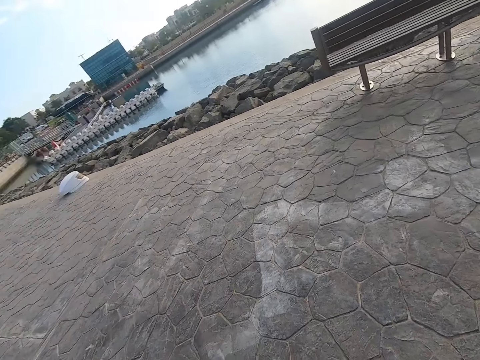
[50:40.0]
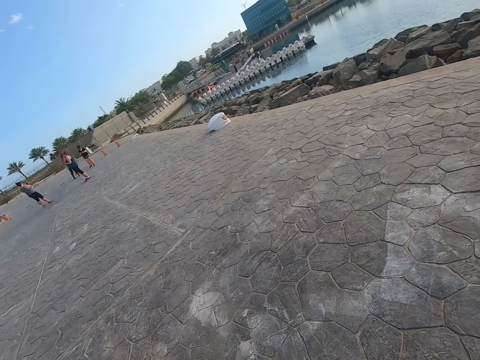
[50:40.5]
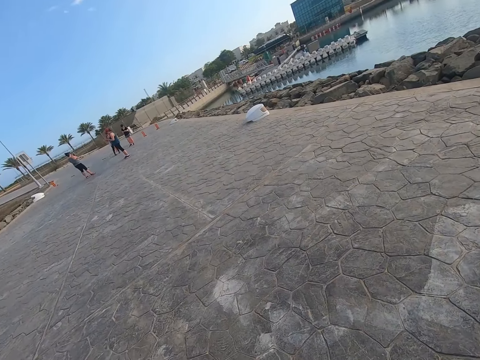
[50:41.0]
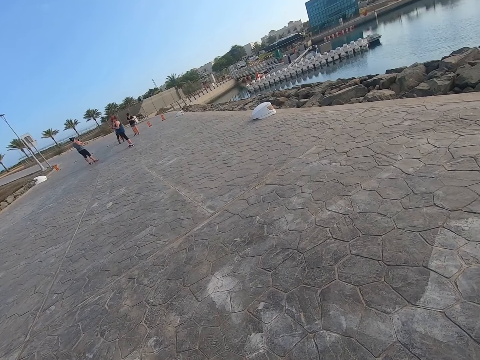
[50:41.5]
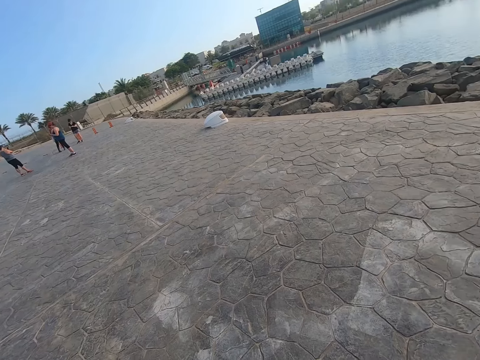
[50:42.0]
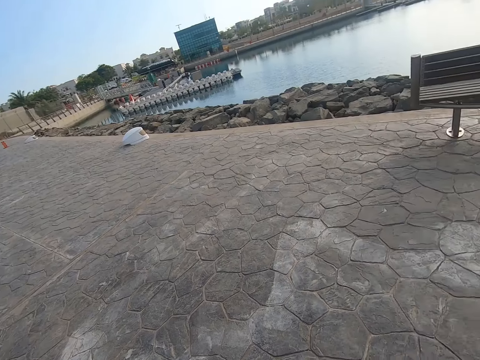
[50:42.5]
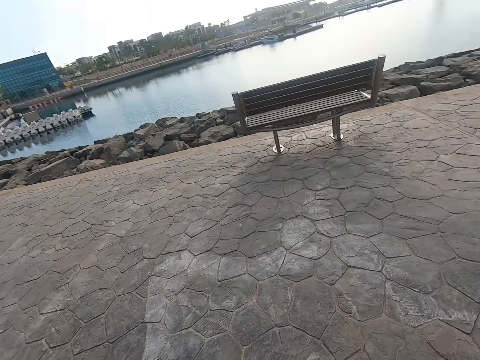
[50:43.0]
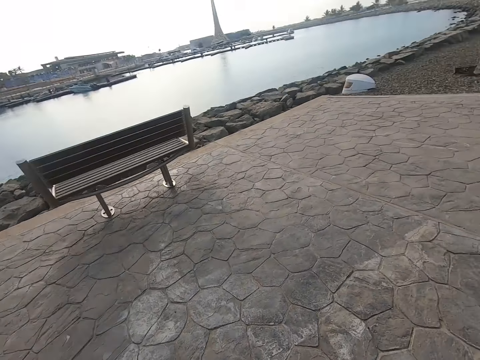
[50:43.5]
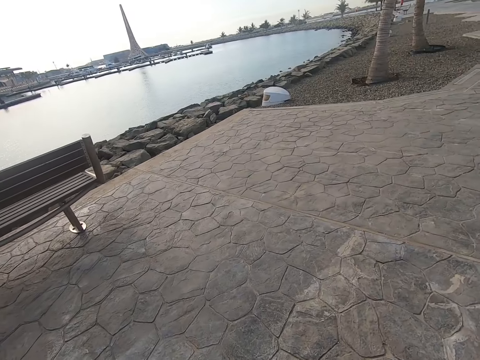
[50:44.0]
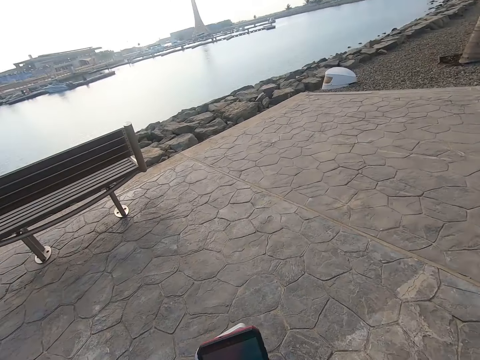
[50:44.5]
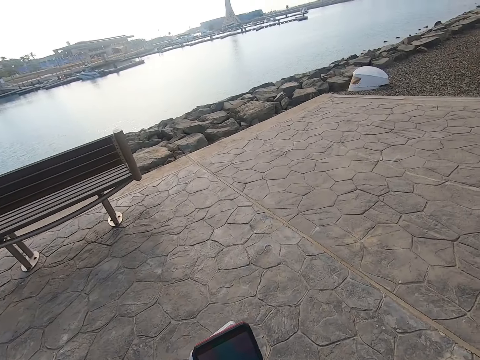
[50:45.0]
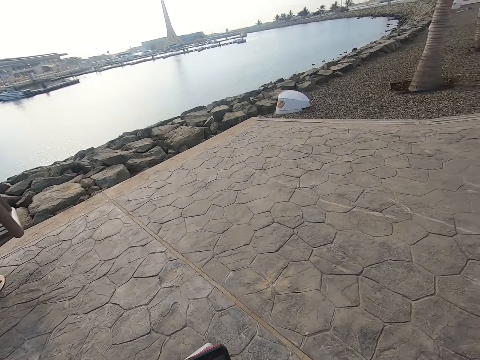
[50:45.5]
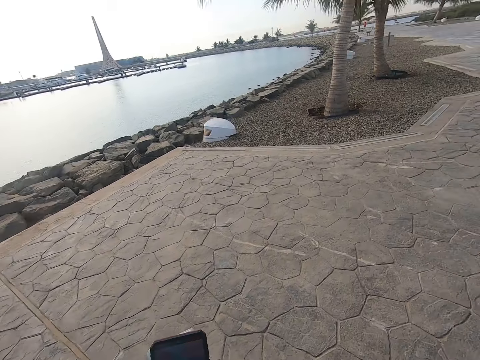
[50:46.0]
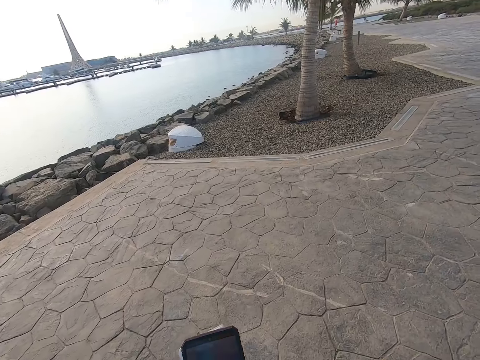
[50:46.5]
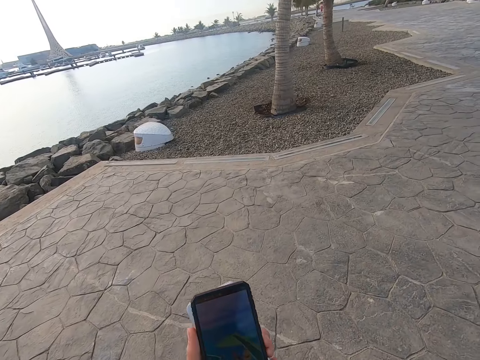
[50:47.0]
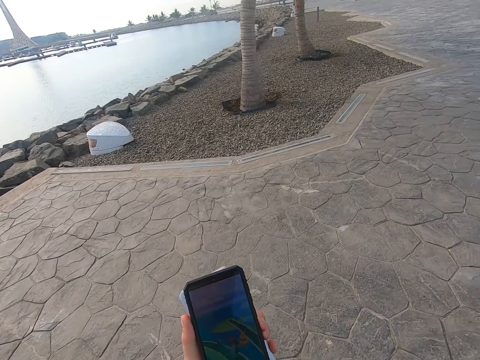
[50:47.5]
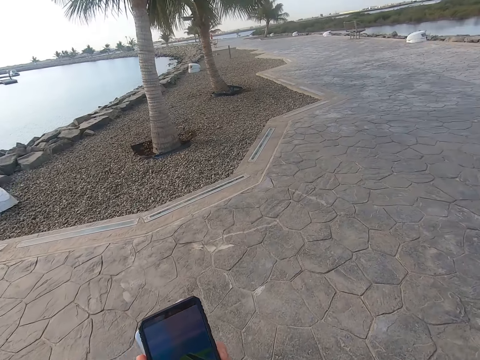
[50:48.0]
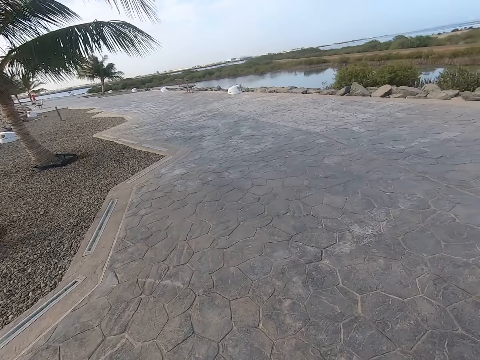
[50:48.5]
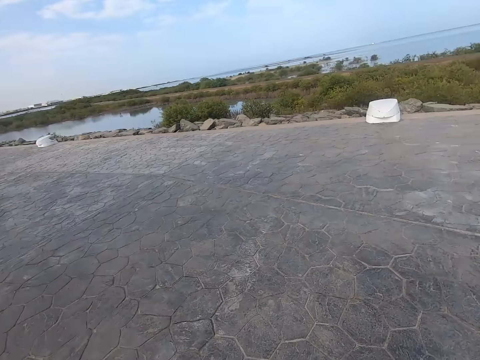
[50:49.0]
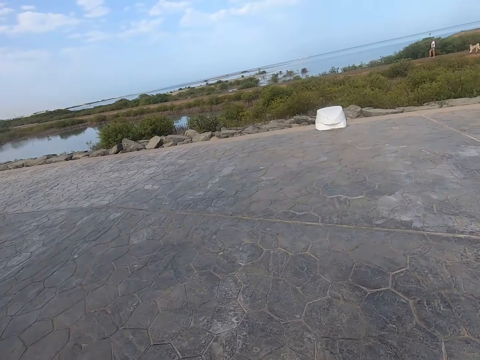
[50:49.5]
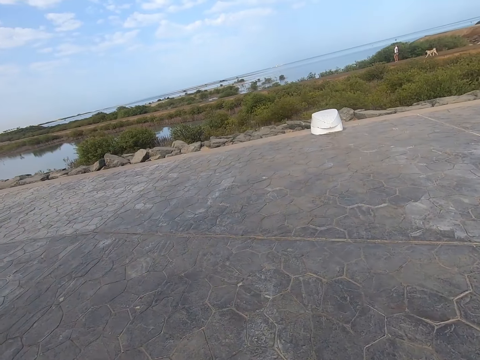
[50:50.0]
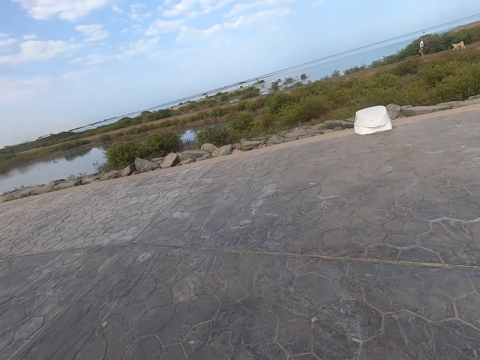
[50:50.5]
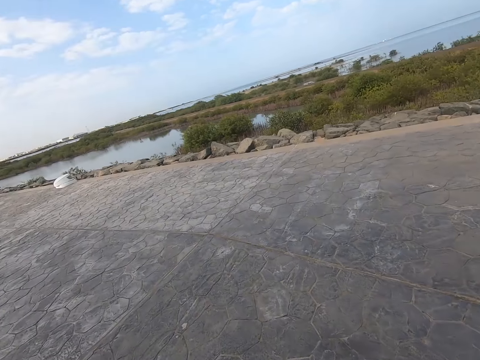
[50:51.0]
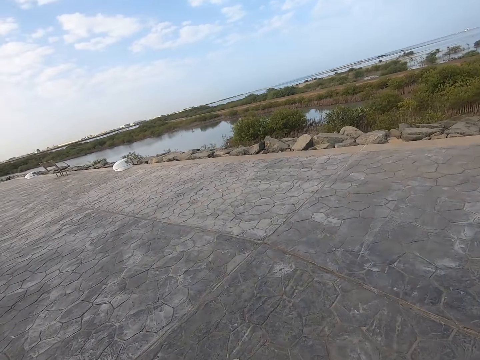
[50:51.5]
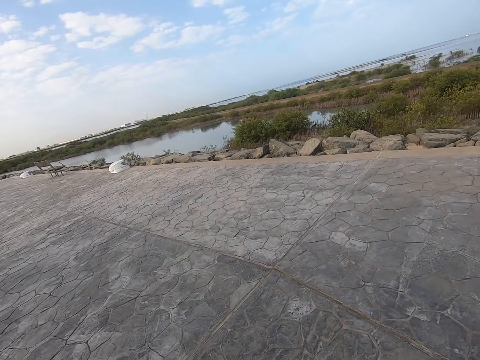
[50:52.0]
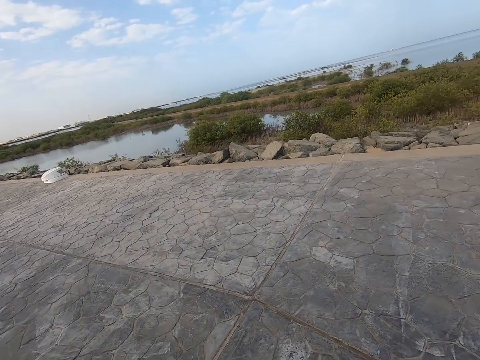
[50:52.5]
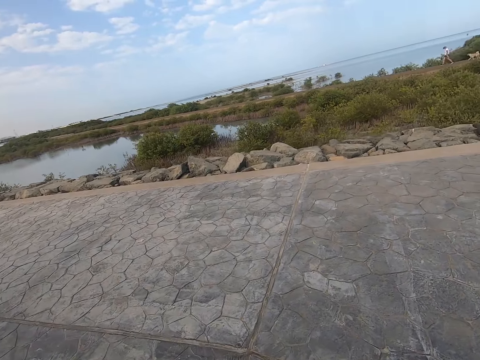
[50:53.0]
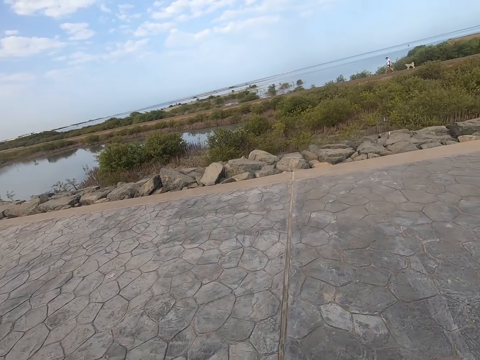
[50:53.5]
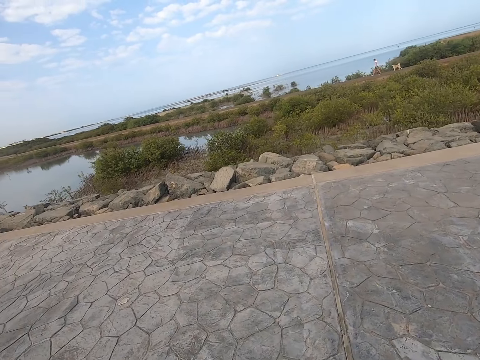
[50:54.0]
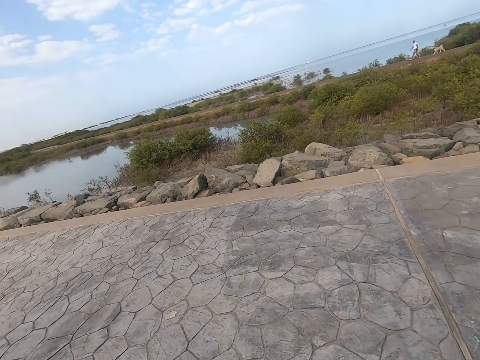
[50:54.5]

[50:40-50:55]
The camera wearer turns. They look around. They walk on the beach park. They walk around. They play the game on the cell phone. They walk on the beach park.

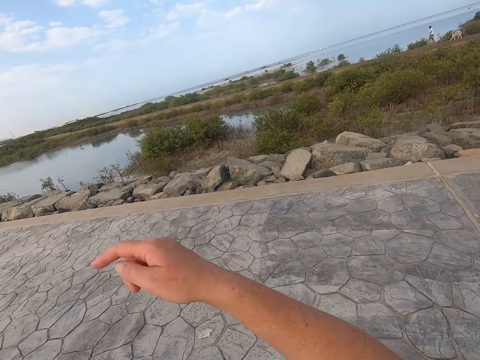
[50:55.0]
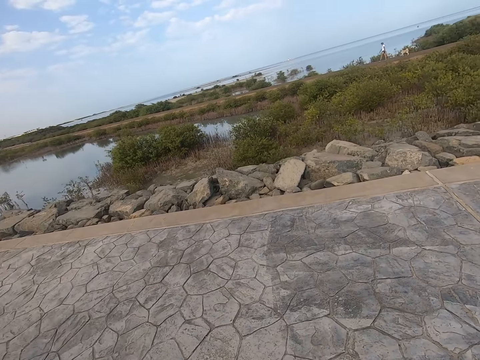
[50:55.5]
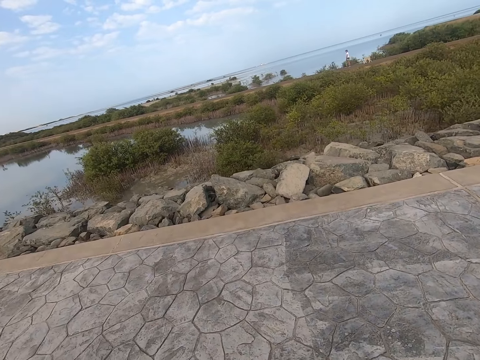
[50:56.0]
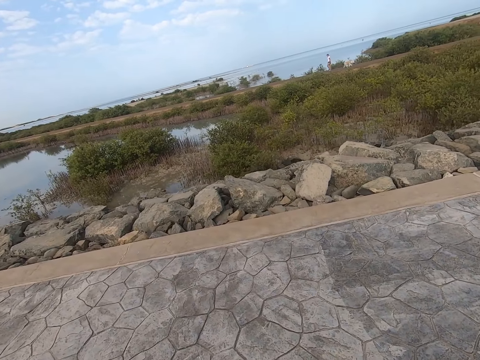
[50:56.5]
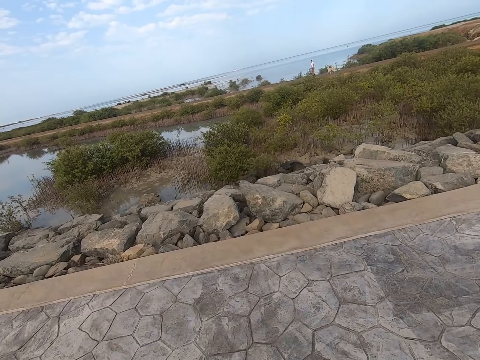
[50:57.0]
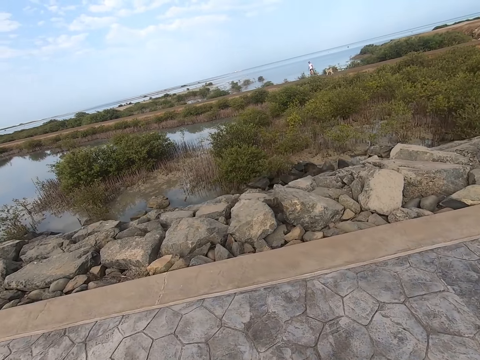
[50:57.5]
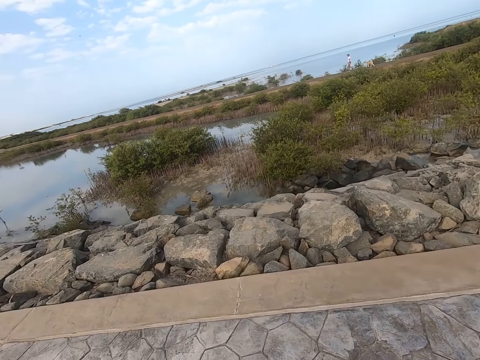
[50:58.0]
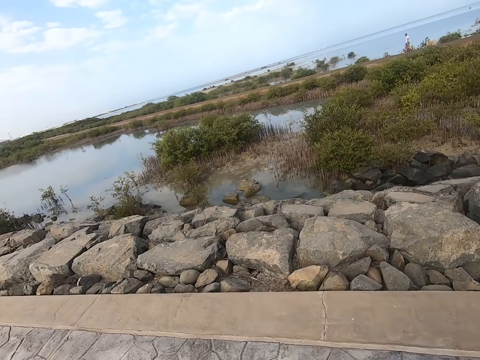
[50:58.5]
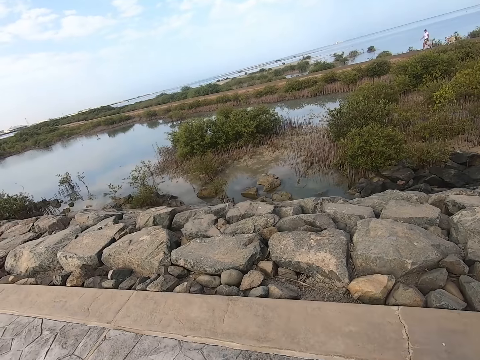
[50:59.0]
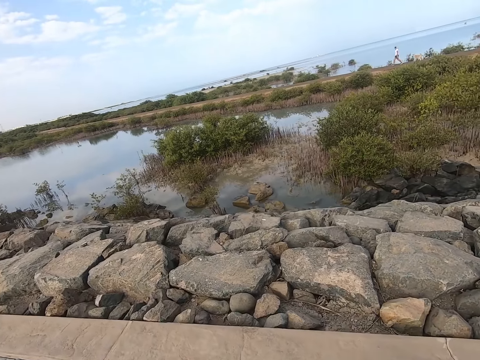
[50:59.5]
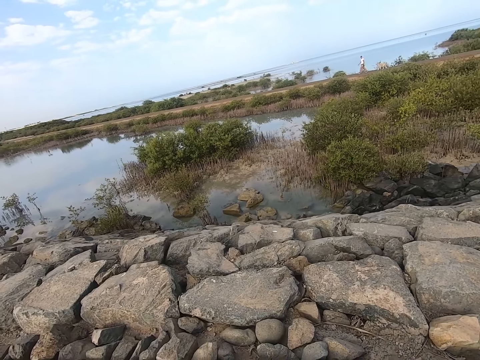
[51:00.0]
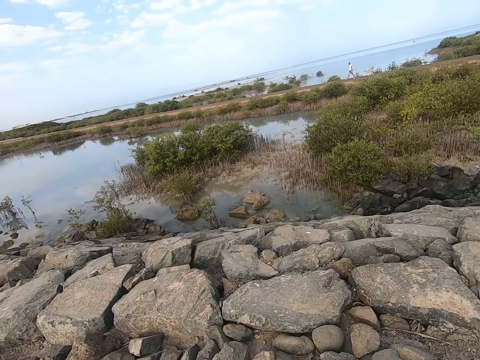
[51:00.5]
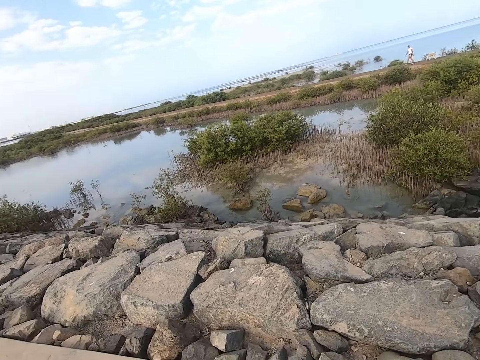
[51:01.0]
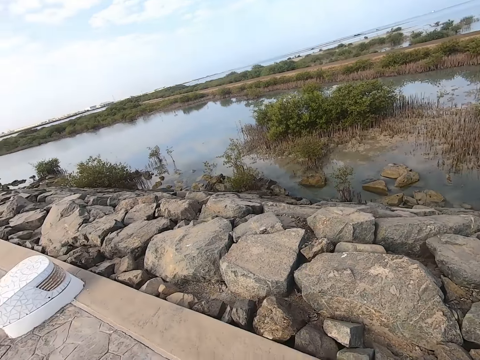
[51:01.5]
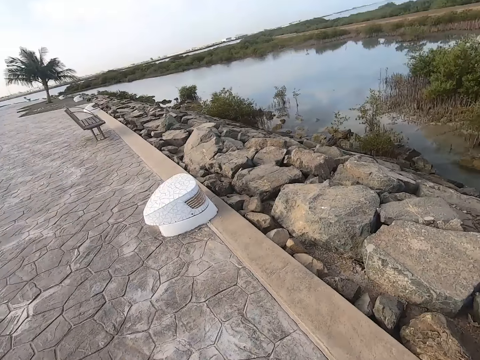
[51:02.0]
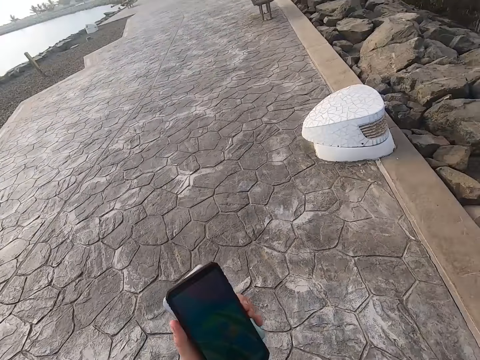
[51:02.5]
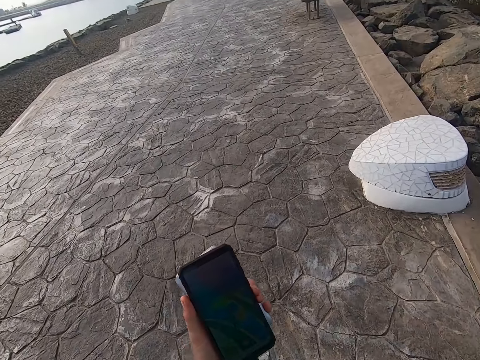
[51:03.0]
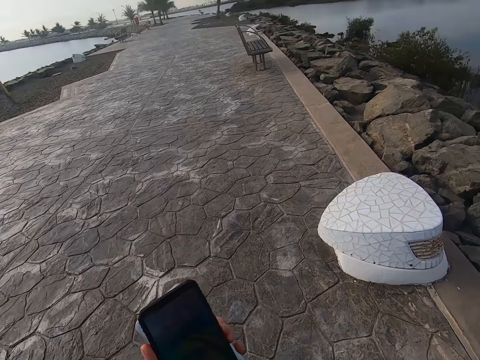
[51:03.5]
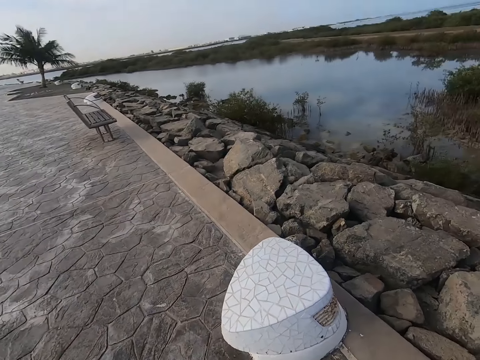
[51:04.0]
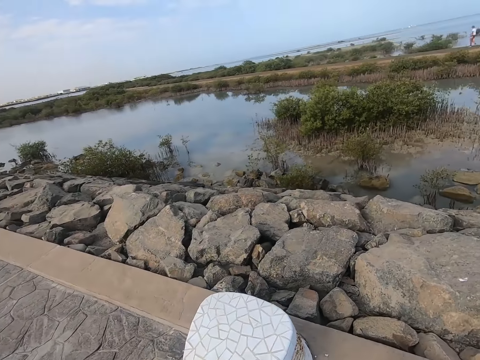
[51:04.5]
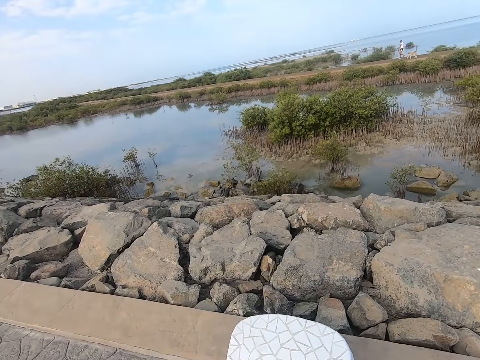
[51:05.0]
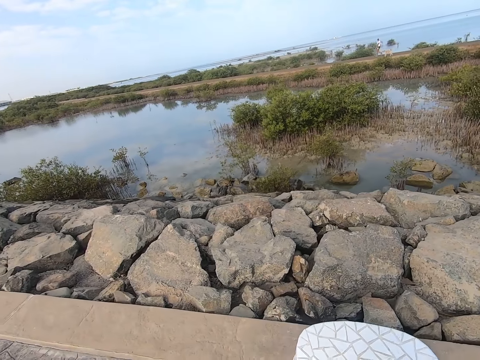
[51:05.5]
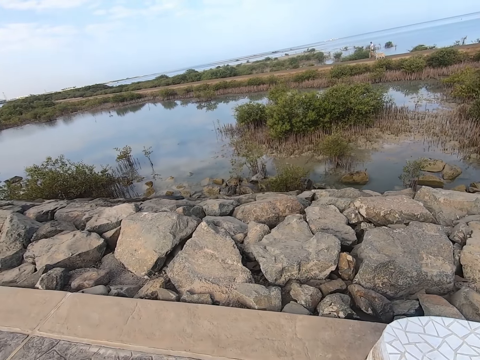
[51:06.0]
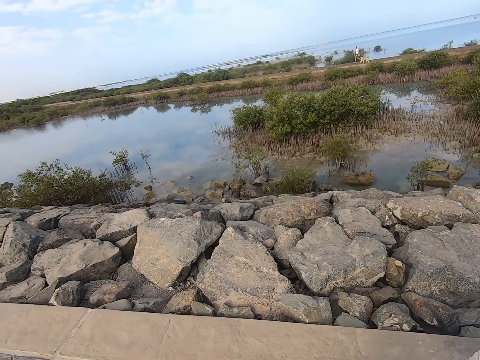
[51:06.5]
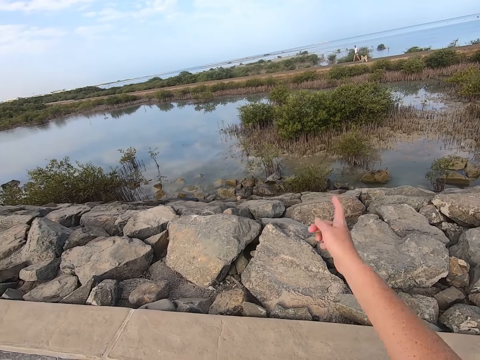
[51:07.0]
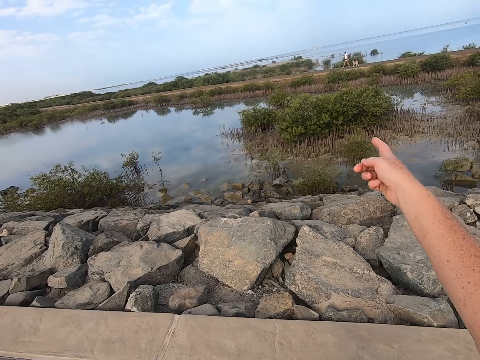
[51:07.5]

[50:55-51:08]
The camera wearer plays the game on the cell phone. They stare at the phone. They walk on the beach park.
